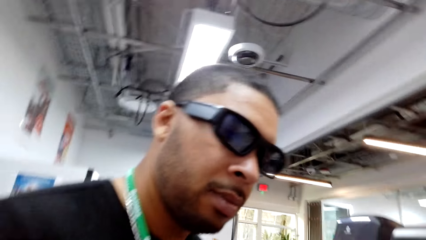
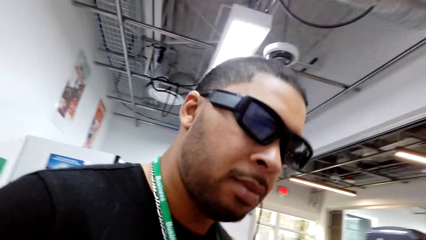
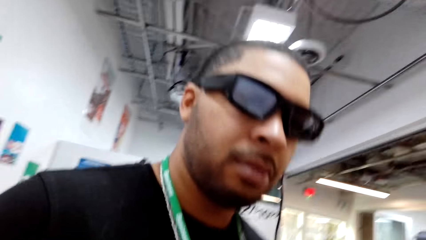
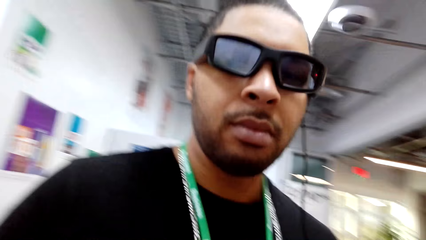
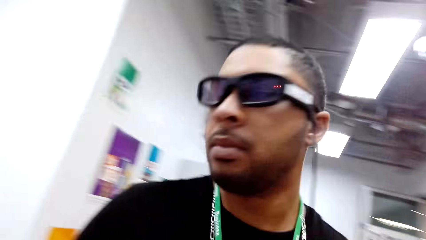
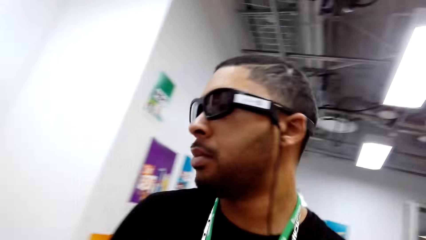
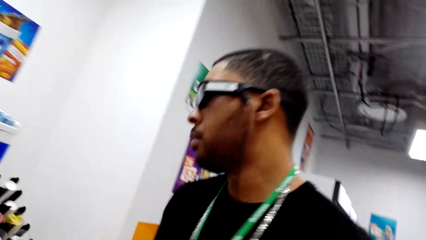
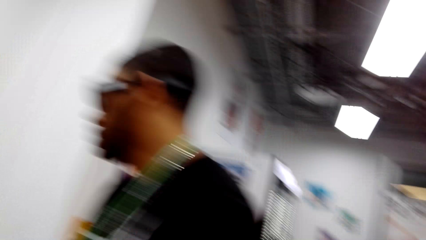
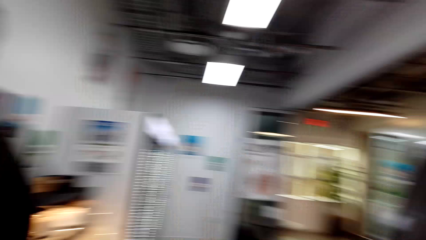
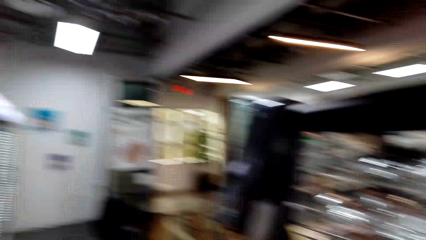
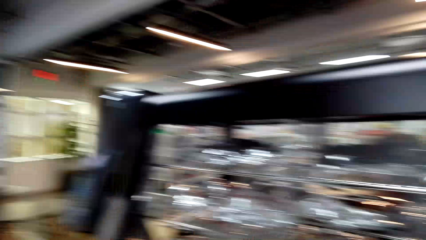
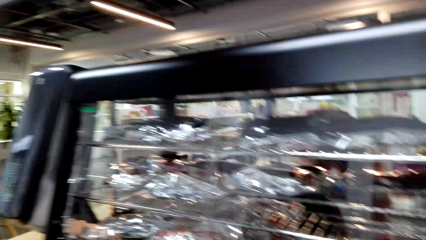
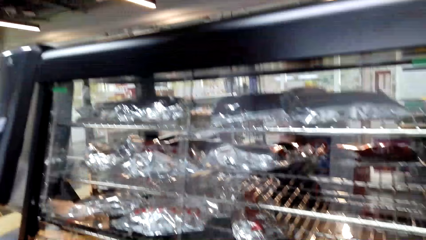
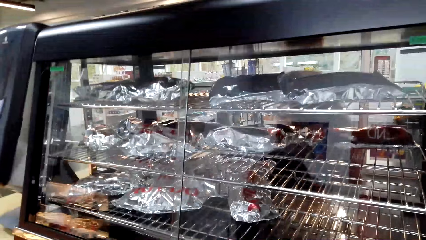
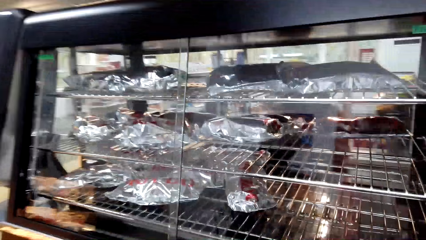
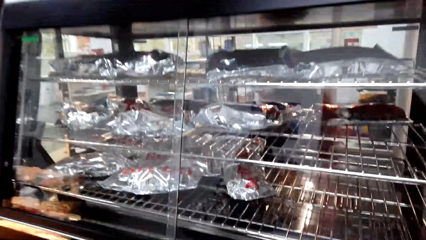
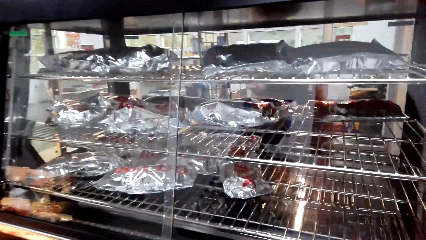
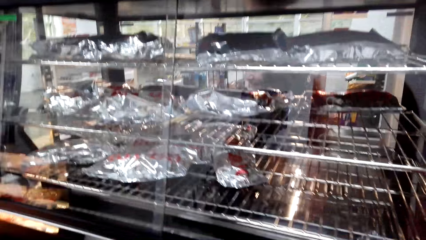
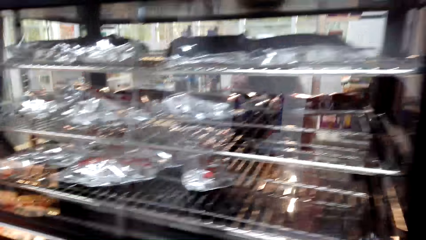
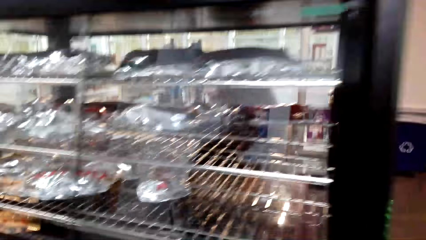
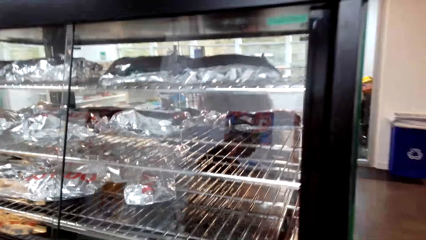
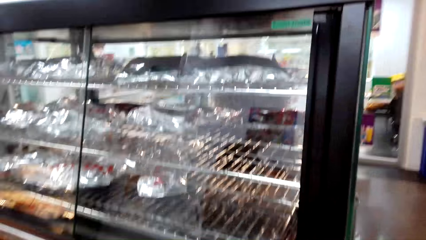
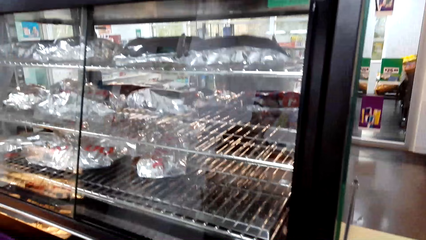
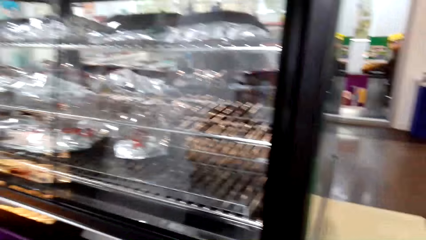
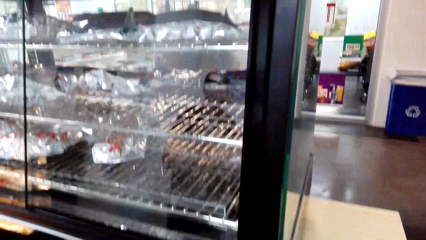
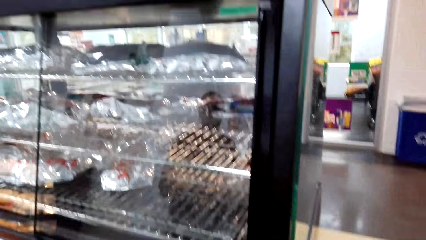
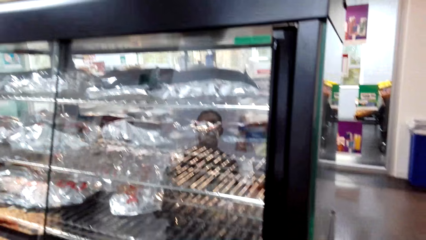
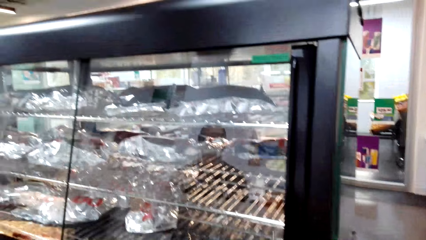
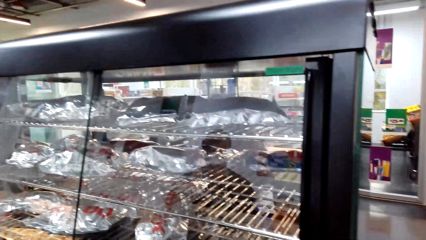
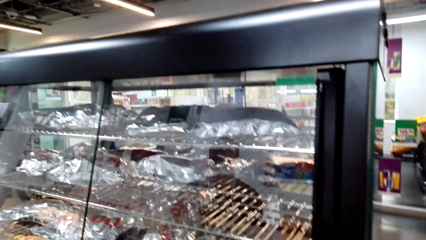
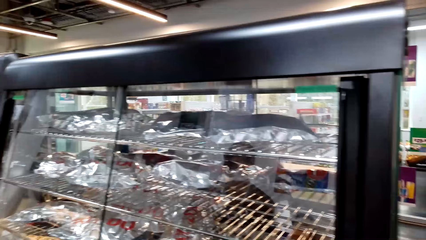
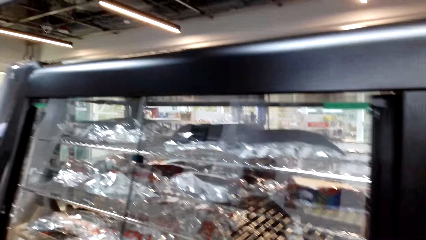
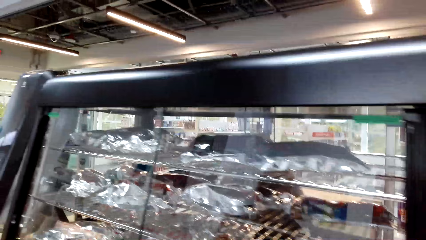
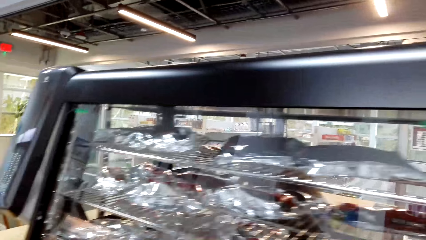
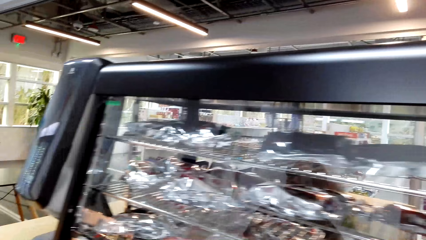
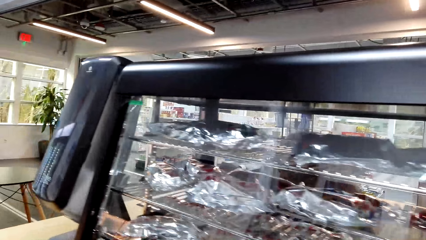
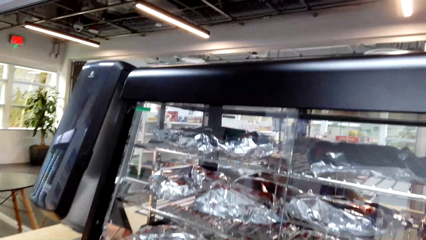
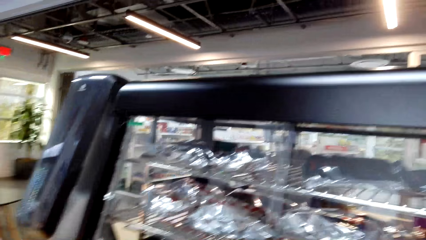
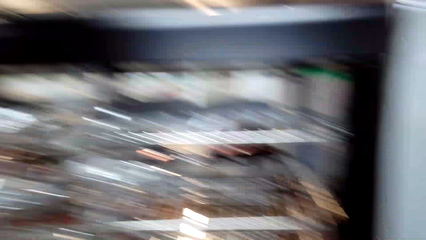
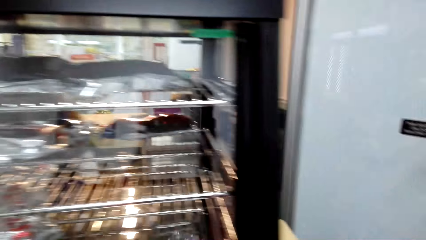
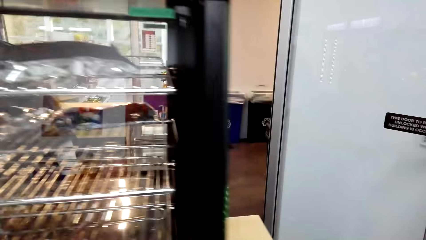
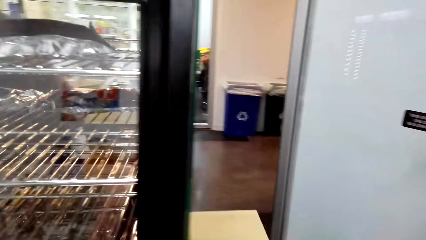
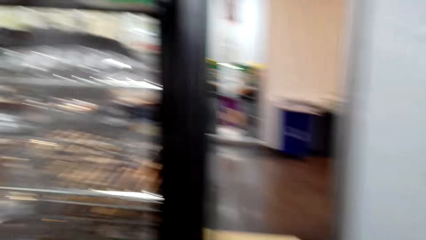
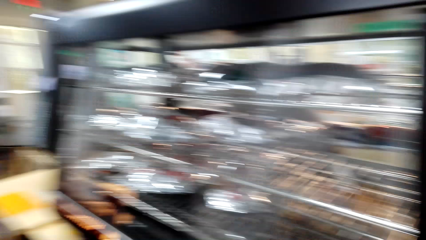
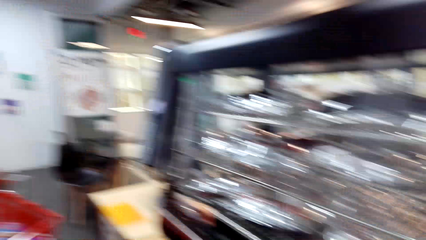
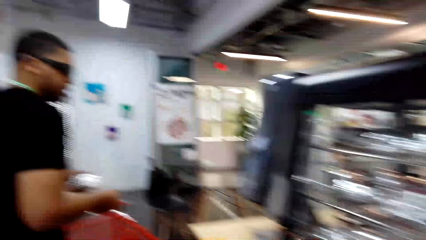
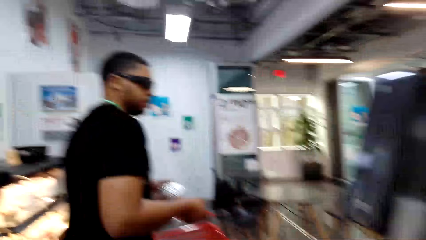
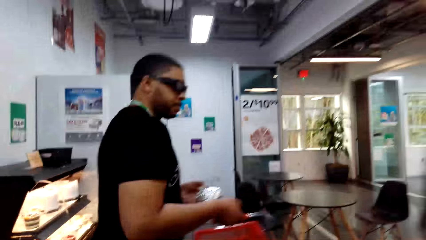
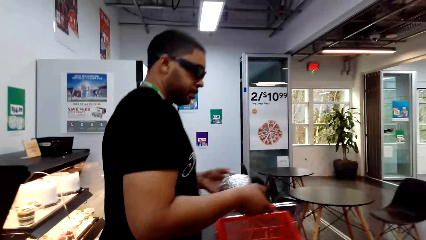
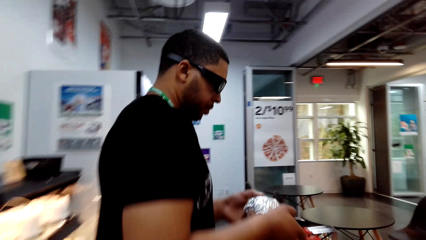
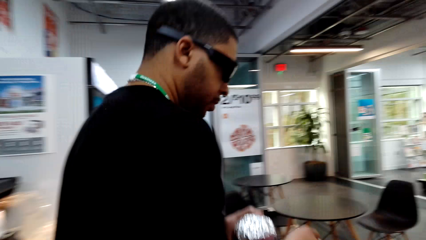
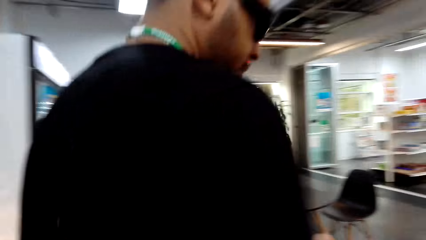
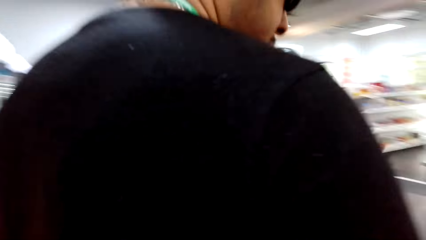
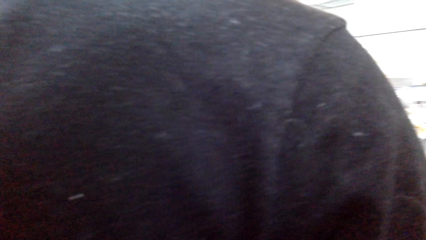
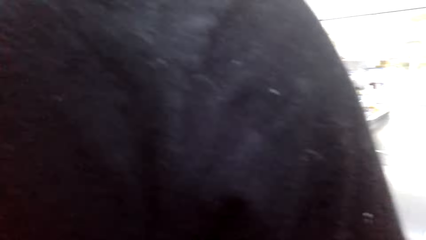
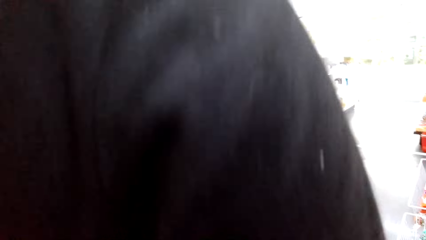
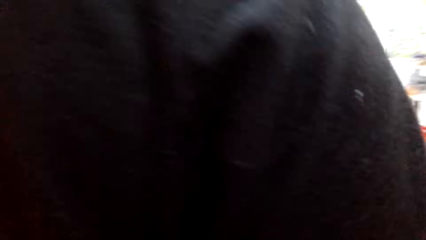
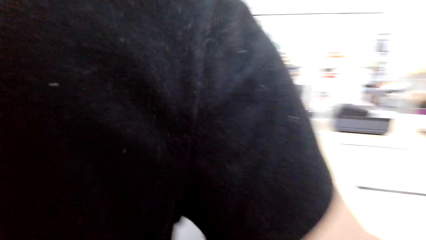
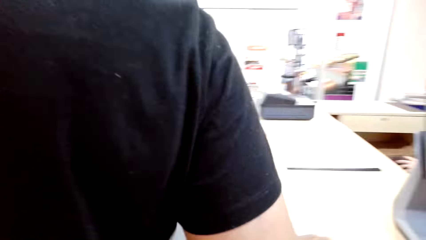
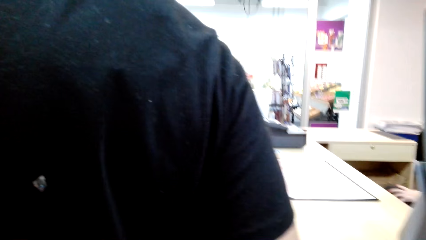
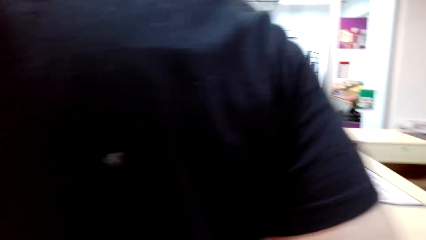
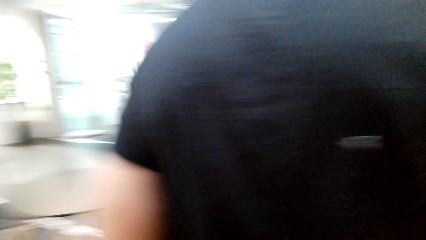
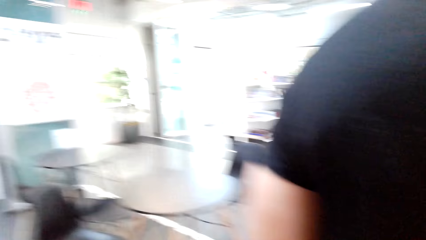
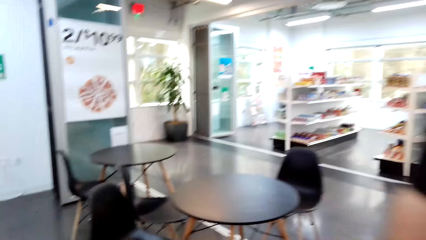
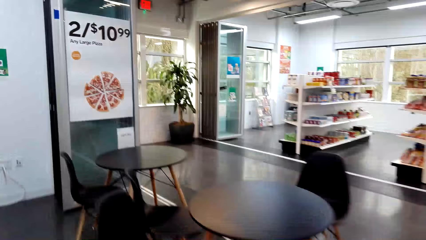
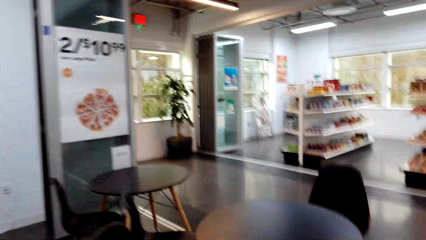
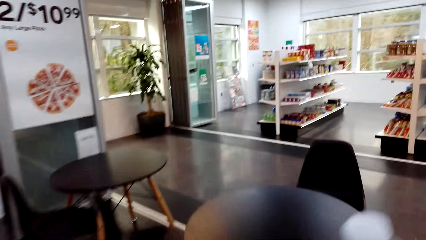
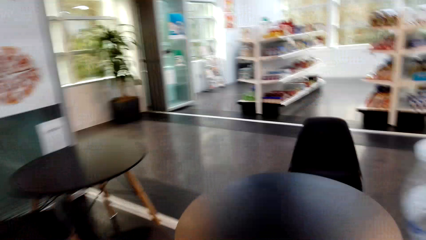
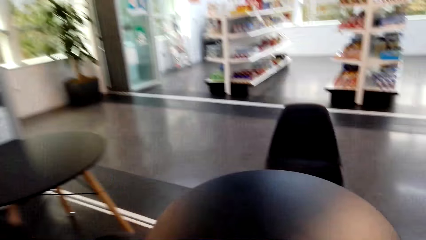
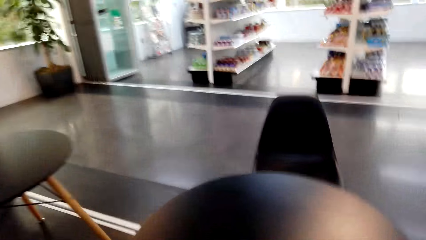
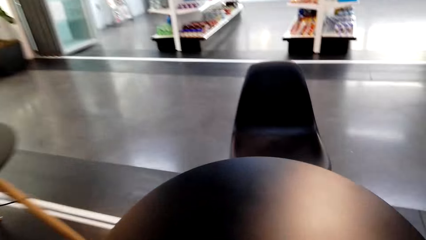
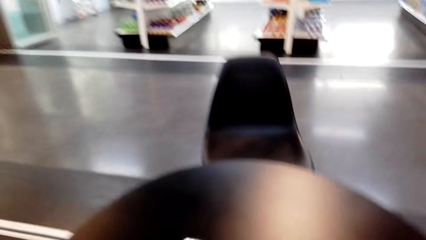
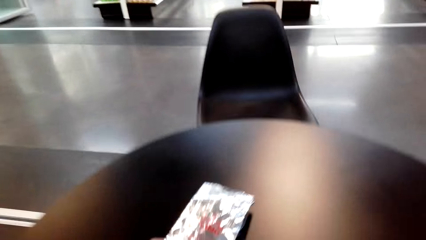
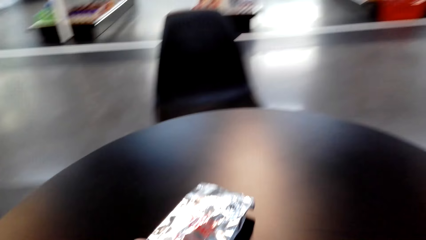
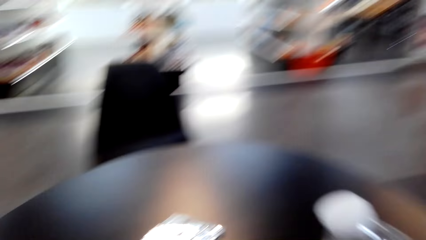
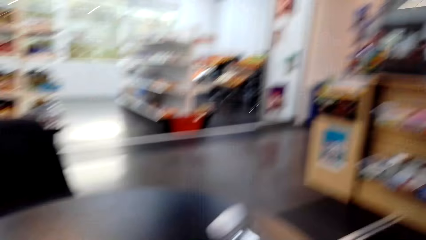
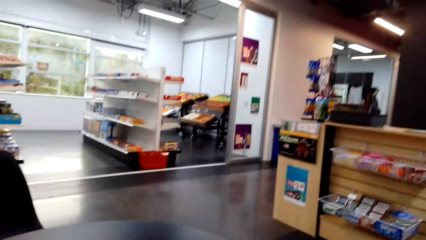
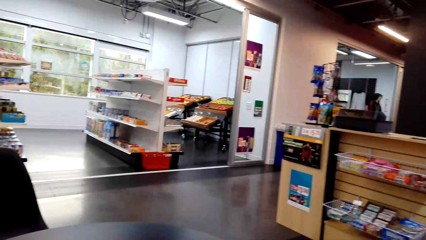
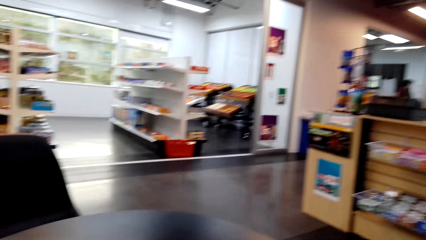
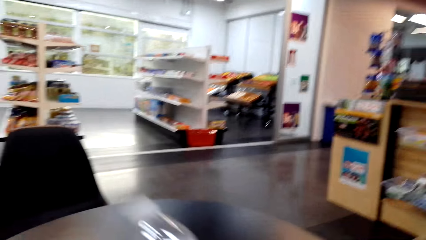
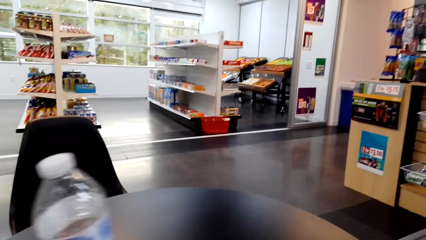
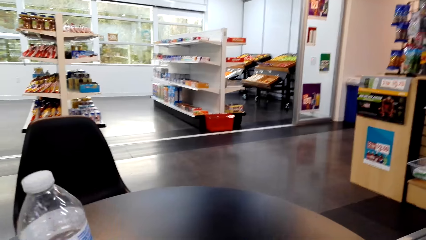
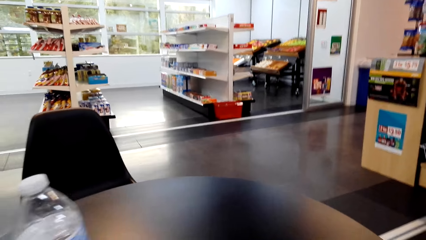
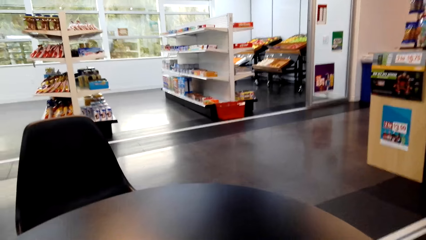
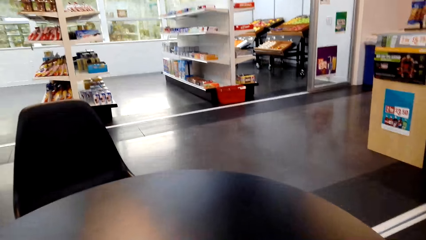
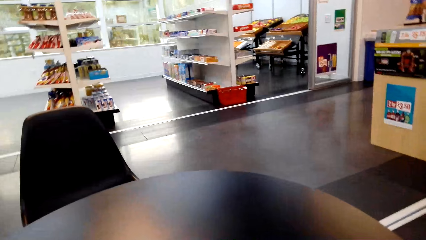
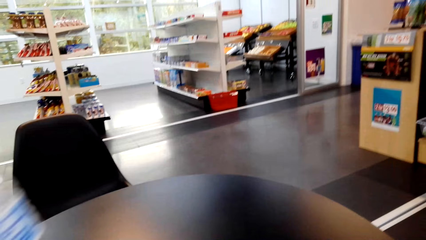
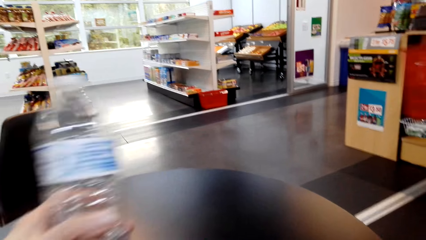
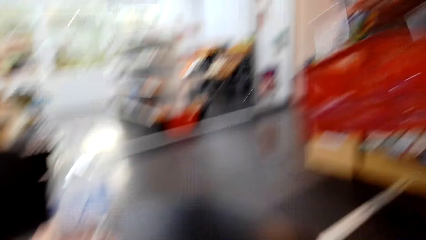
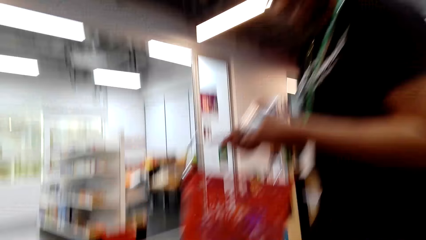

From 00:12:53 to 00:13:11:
The camera wearer looks around the shelf. They dialogue to a person. They put a sandwich on a table. They put a water bottle on the table.
